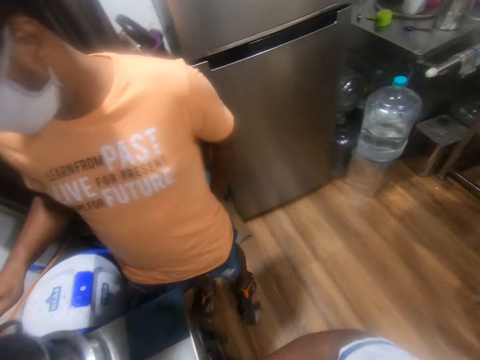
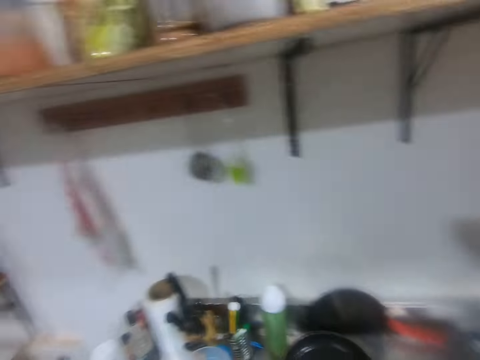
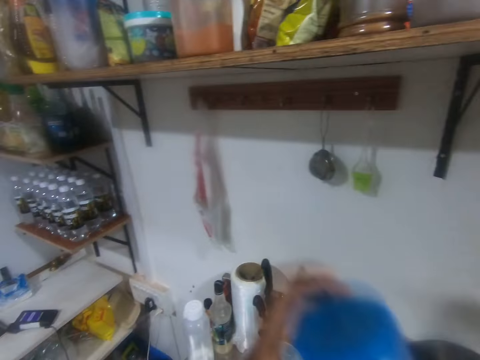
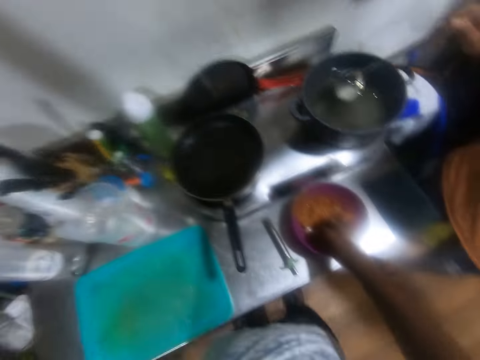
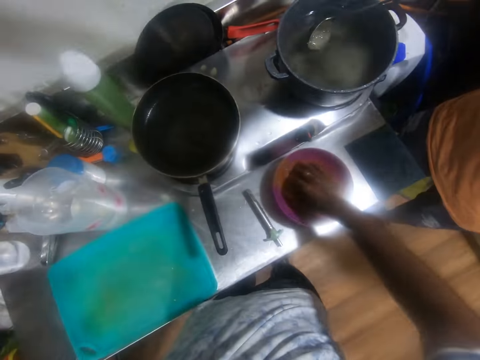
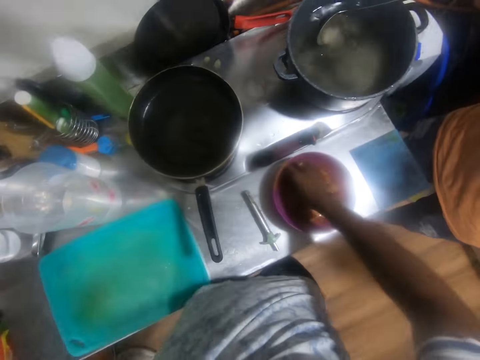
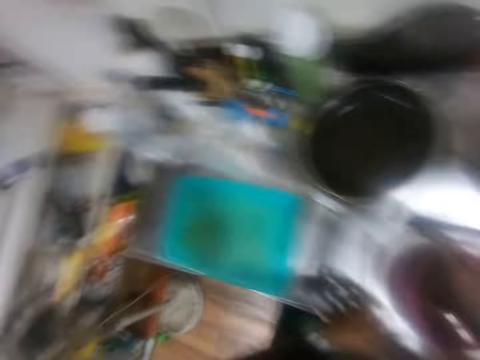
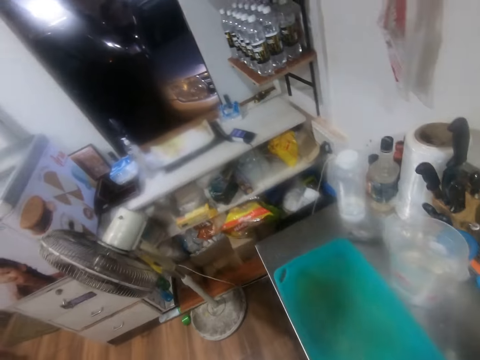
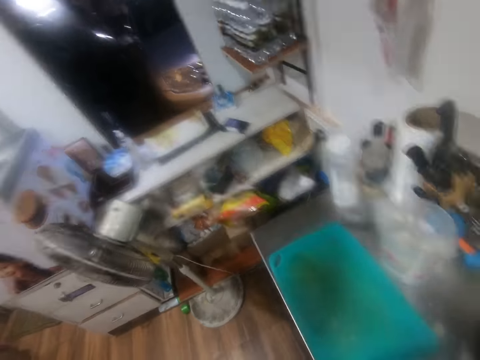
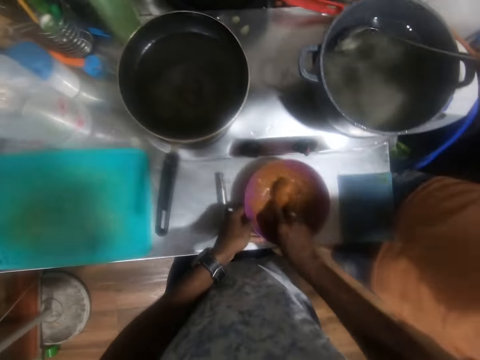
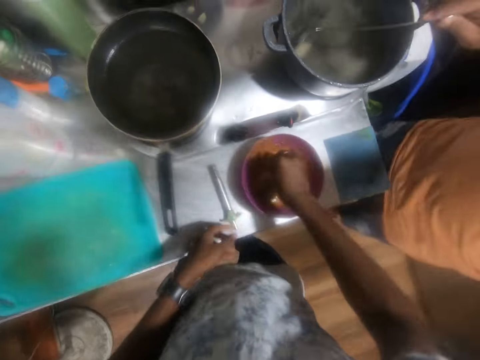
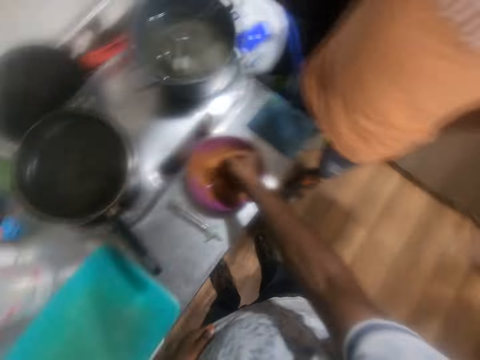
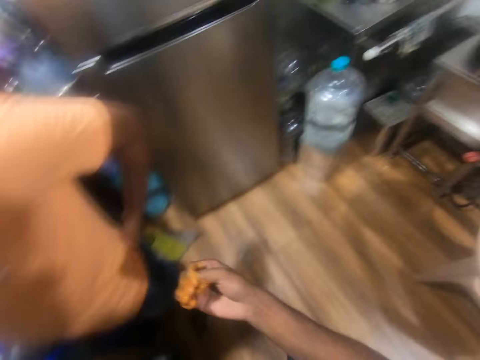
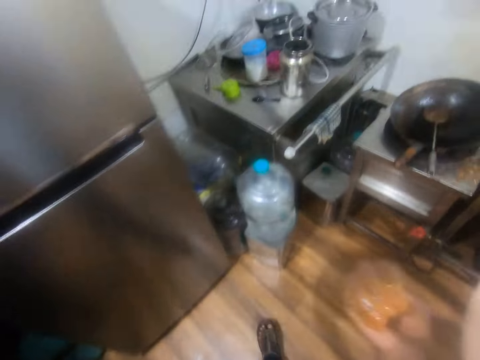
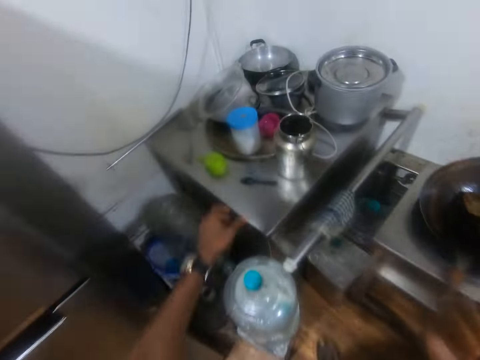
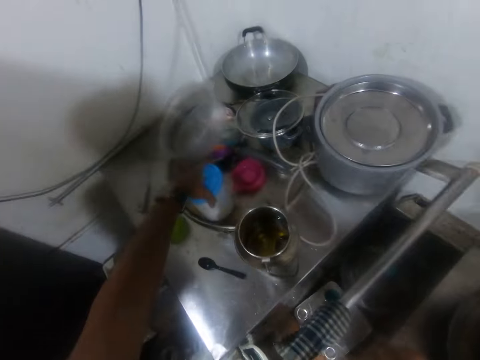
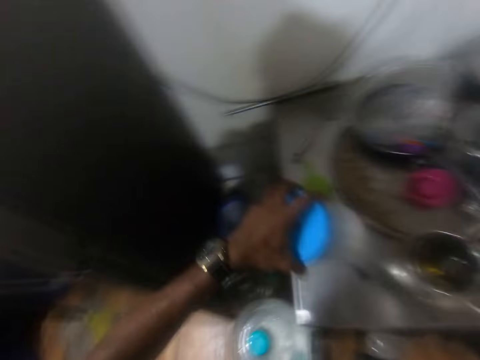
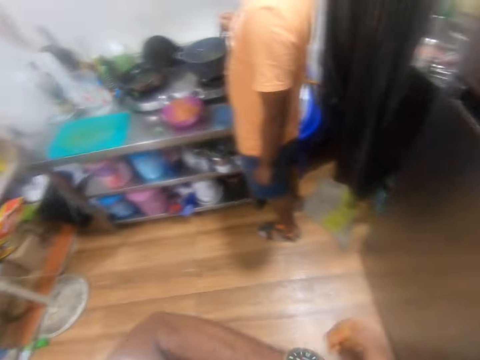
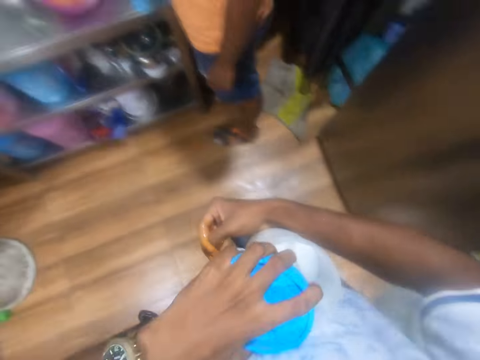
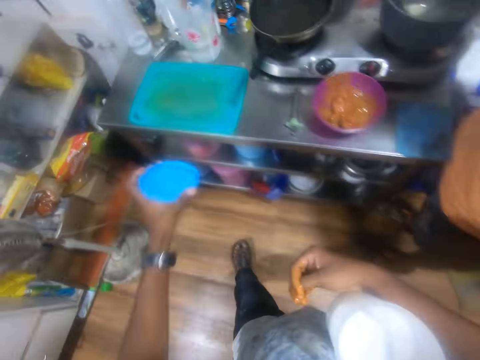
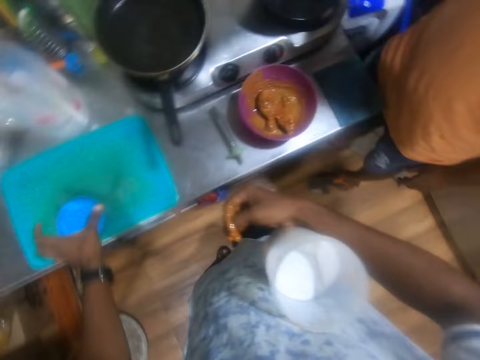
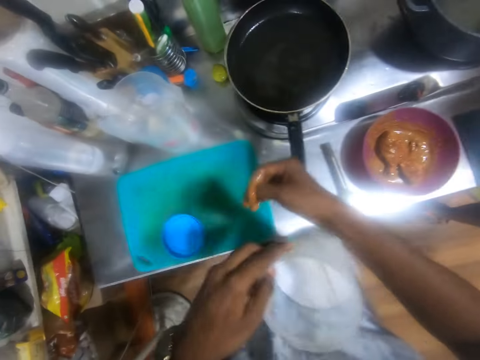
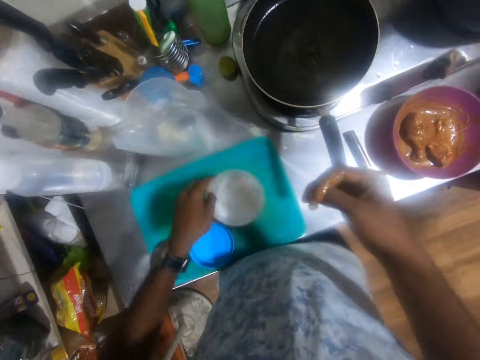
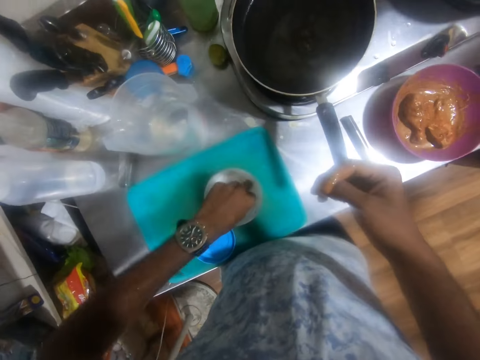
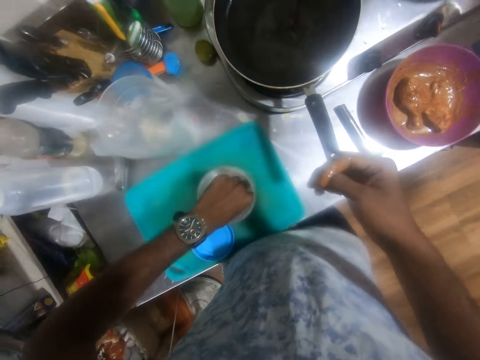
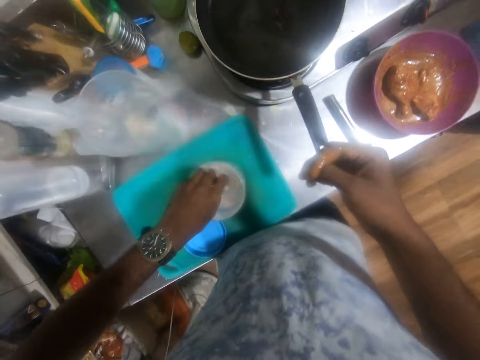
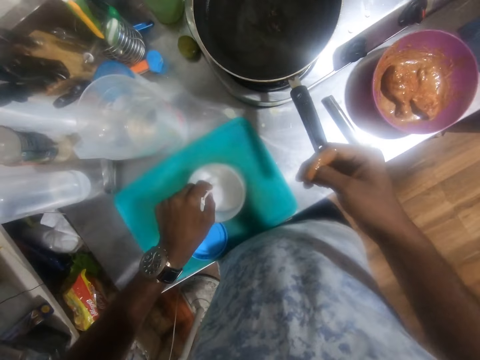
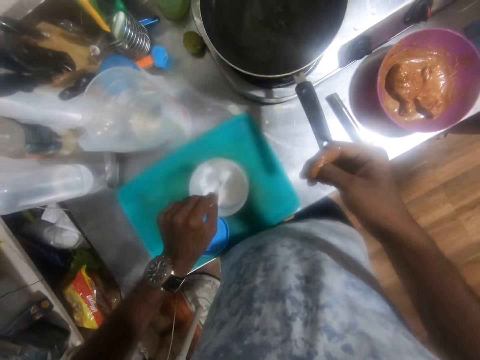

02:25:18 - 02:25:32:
The camera wearer raises the jar of pepper in his right hand towards the shelf. He stirs the chicken mixture with his hand on the bowl. He removes his right hand from the bowl on the countertop. He does so again. He picks up a container with salt from the countertop with his left hand. He holds the container with his right arm to his body. He opens the cap of the container with his left hand. He drops the cap on a chopping board on the countertop with his left hand. He passes the container from his right arm to his left hand. He drops the container on the board on the countertop with his left hand. He interacts with a man. The camera wearer takes the salt in the container with his hand.

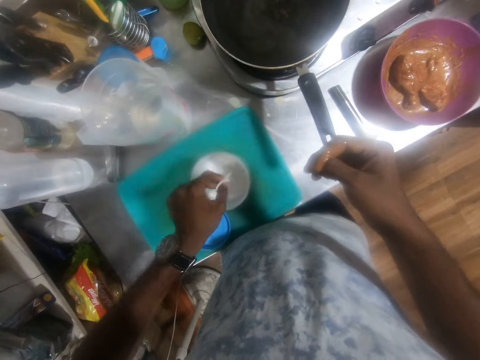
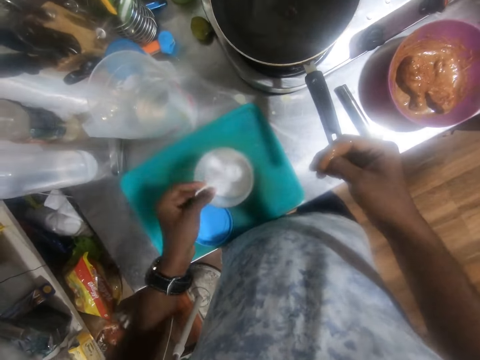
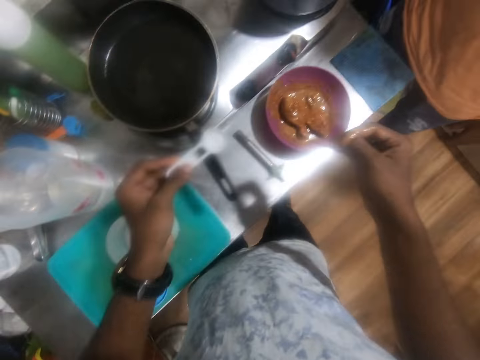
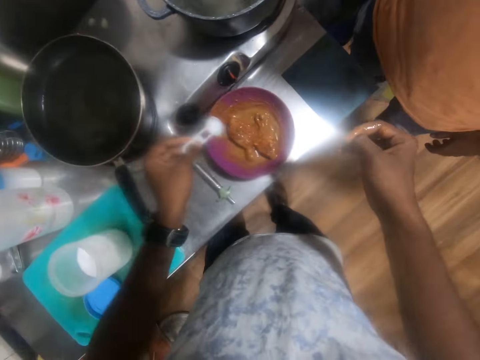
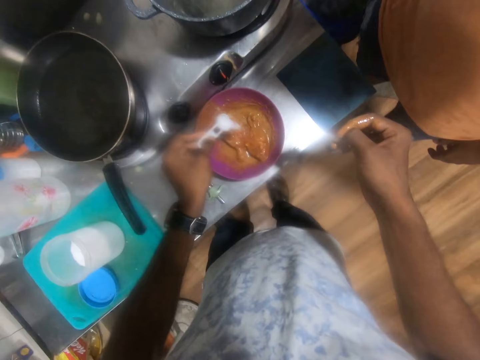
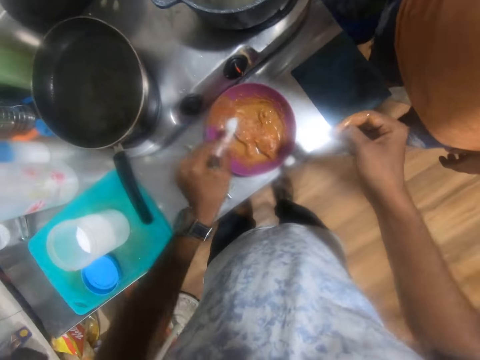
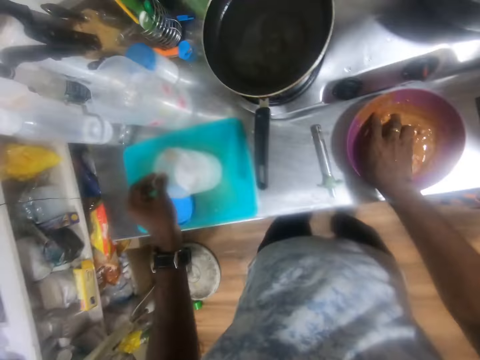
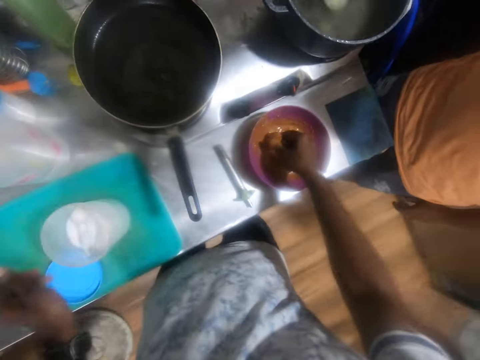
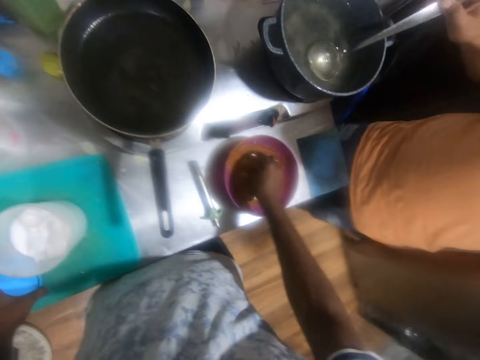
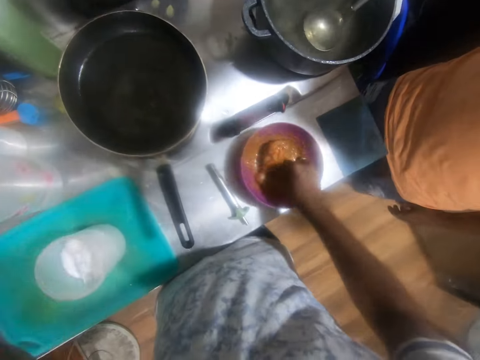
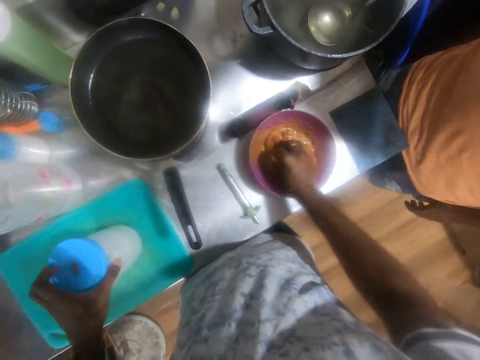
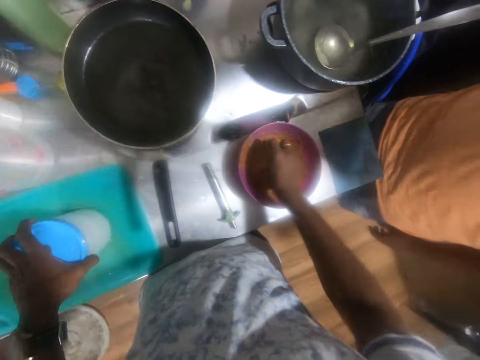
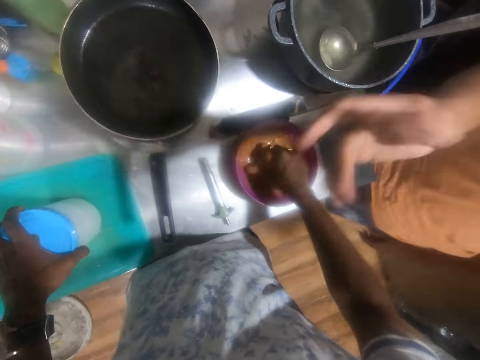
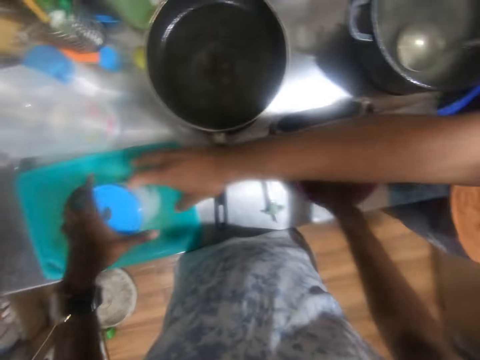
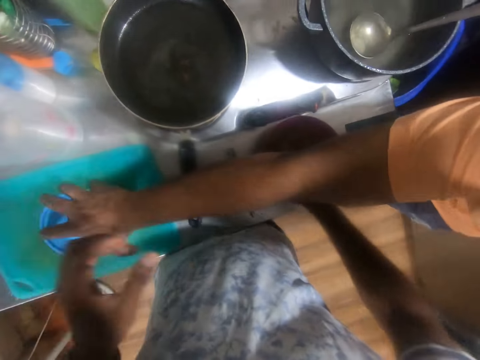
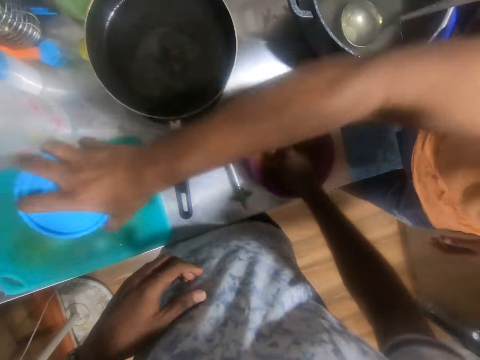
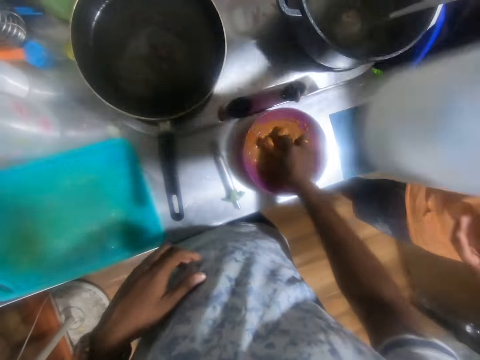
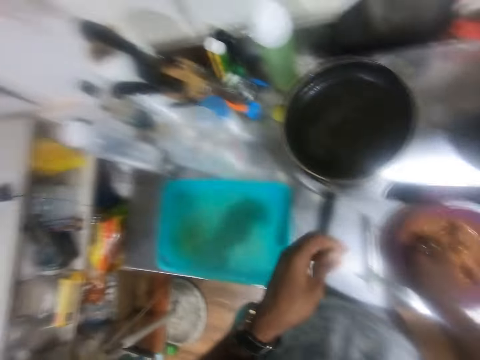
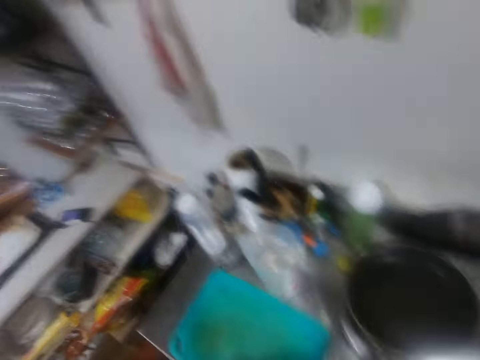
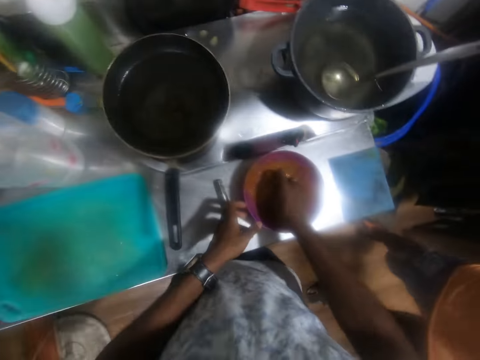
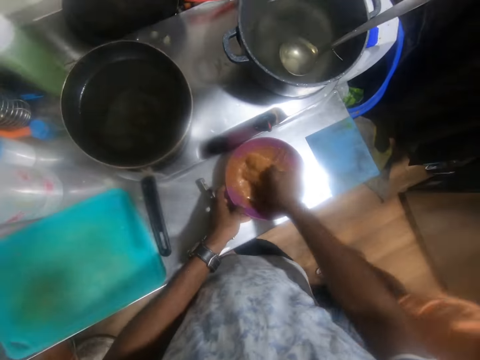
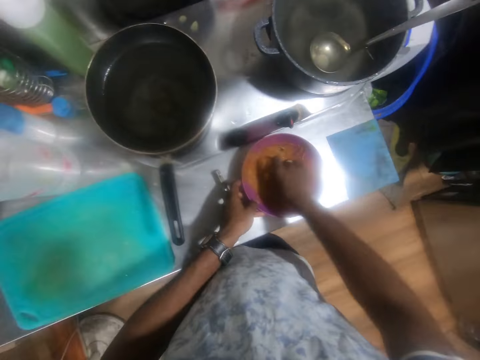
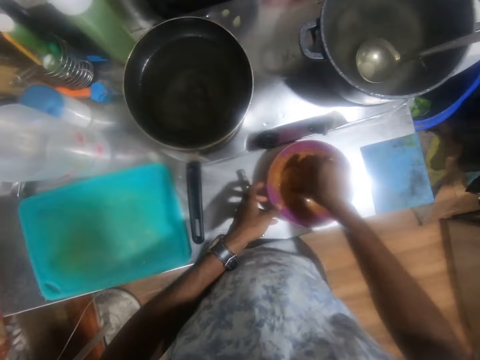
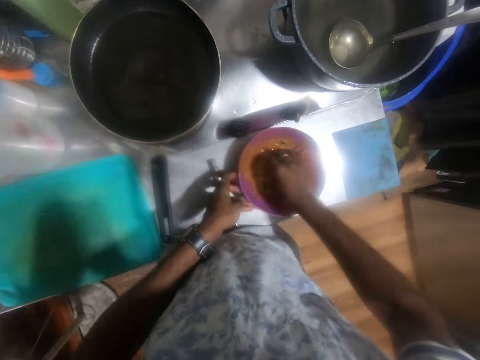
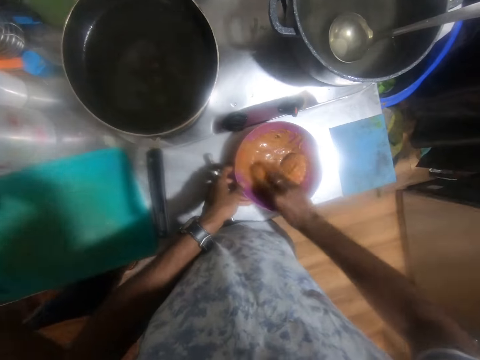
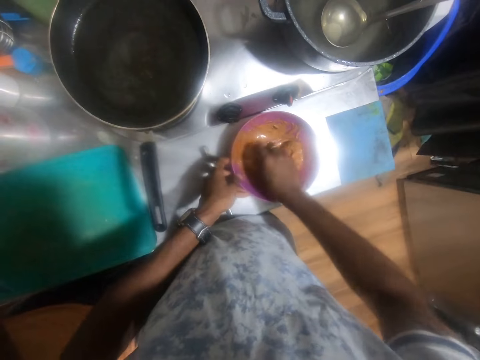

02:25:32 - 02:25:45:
The camera wearer picks some salt from the container with the spoon with his left hand. He pours the salt inside the bowl on the countertop with the spoon with his left hand. He mixes the chickens inside the bowl on the countertop with his right hand. He picks the cap of the container from the board on the countertop with his left hand, and covers the container on the countertop with the cap with his left hand. The man drops the spoon inside the pot on the gas burner with his right hand. The camera wearer removes his left hand from the container on the board on the countertop. The man picks the container from the board on the countertop with his right hand. The man interacts with the camera wearer. The camera wearer holds the bowl on the countertop with his left hand.
